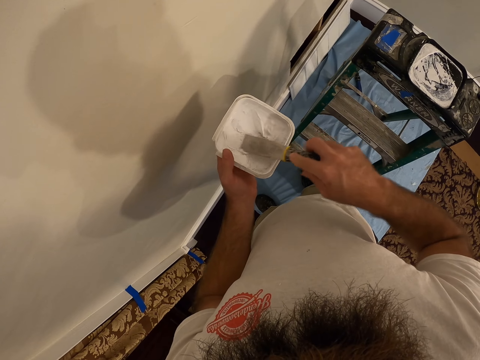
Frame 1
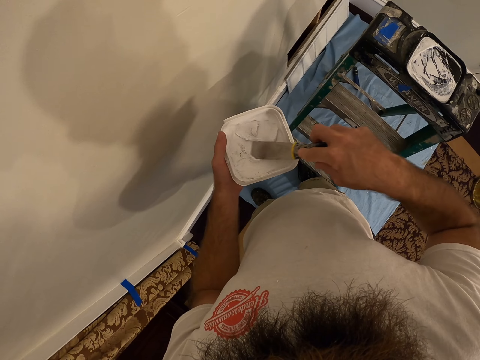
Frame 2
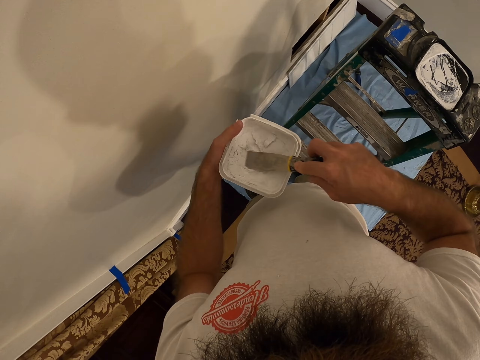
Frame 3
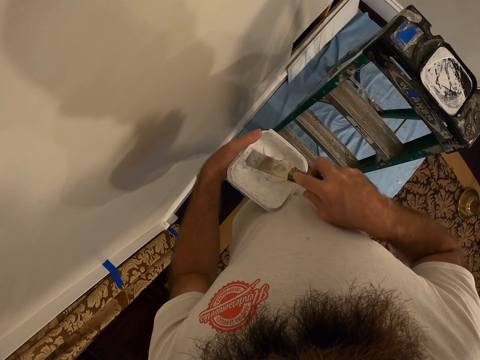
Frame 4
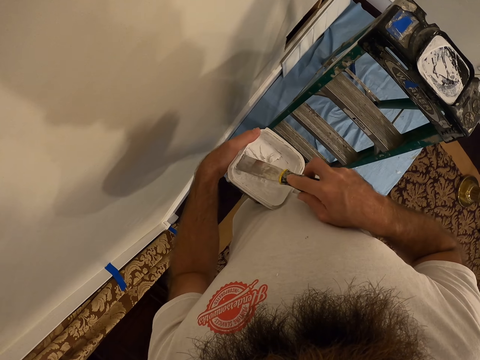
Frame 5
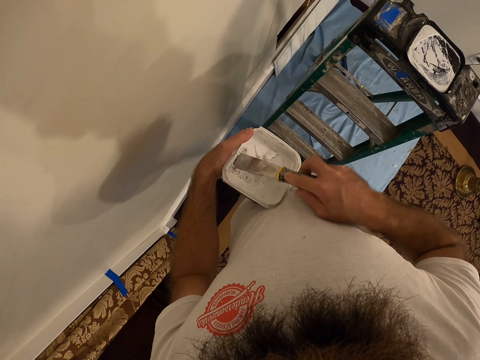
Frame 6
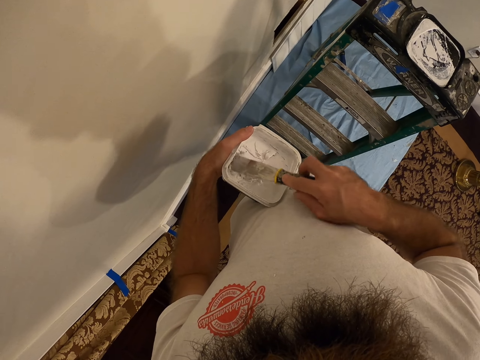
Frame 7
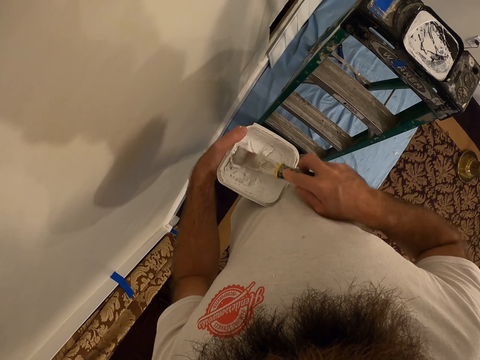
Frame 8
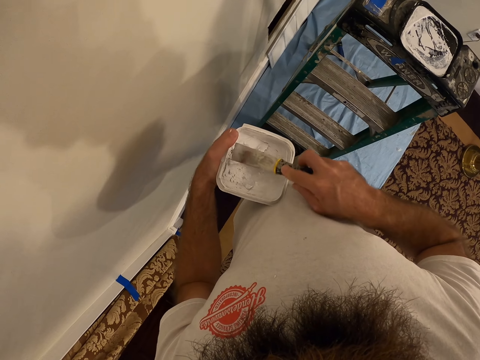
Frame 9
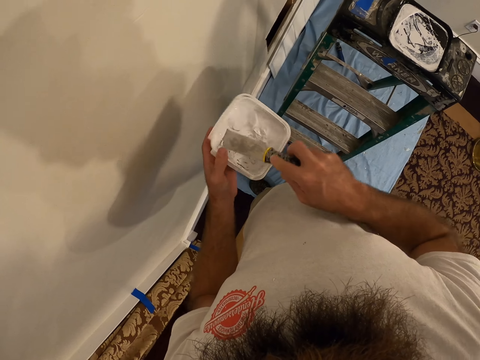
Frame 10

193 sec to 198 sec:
The camera wearer mixes paint with the scraper.

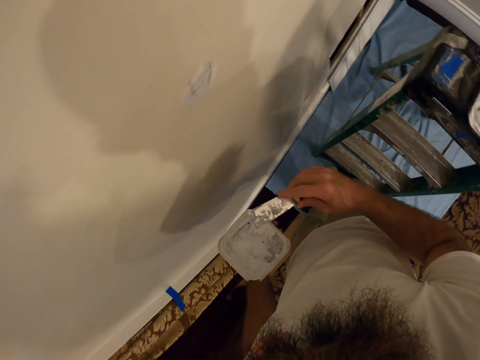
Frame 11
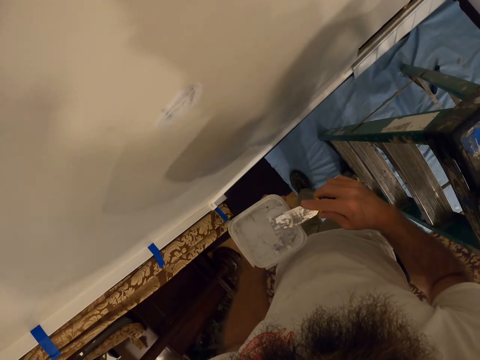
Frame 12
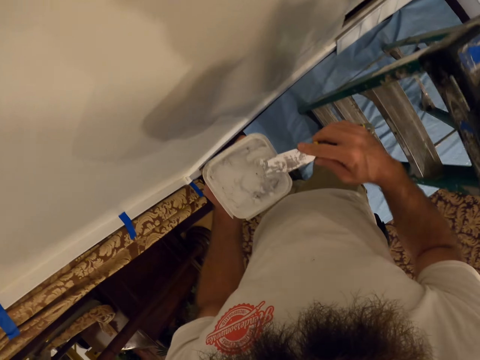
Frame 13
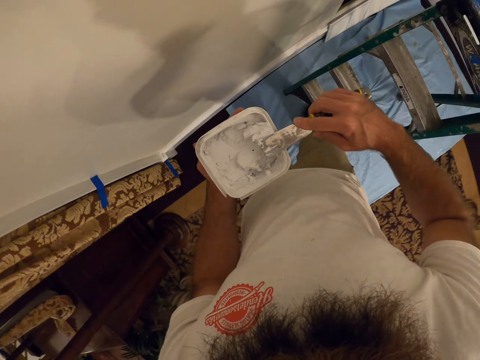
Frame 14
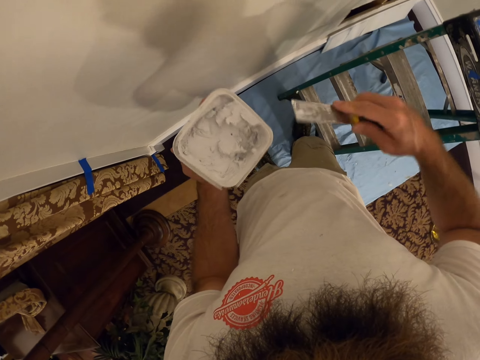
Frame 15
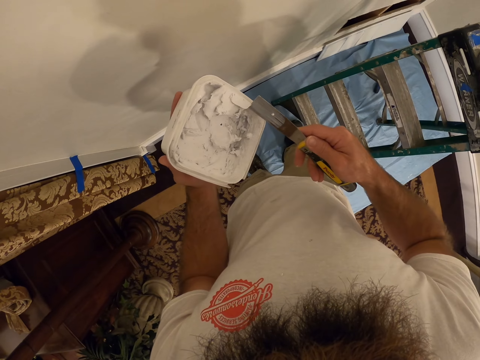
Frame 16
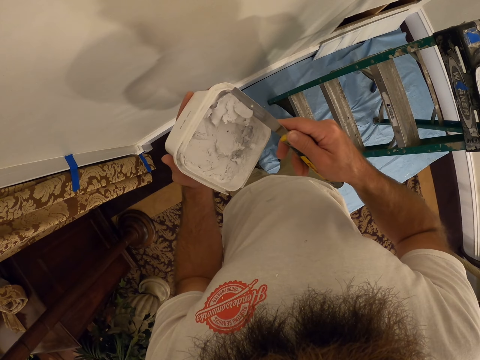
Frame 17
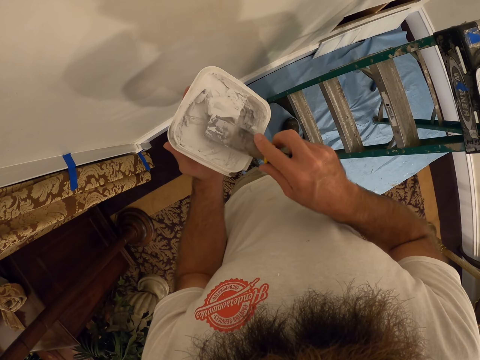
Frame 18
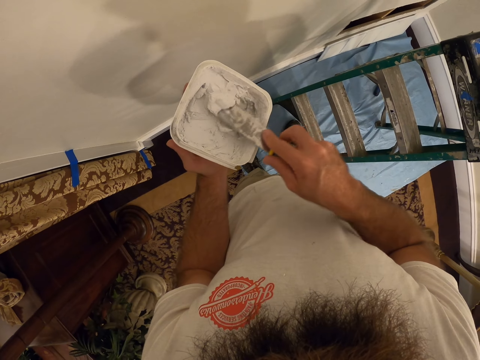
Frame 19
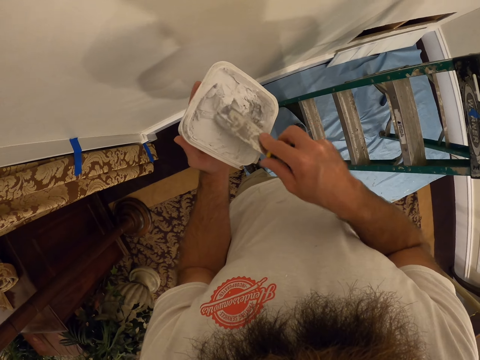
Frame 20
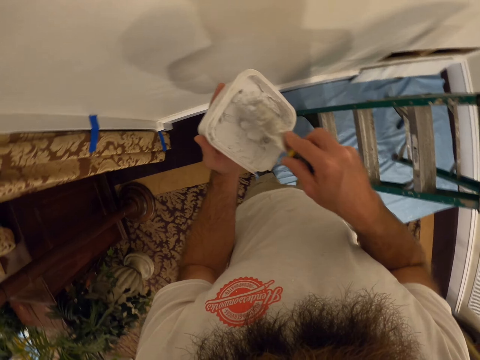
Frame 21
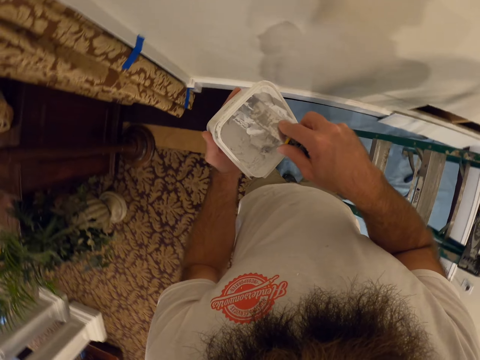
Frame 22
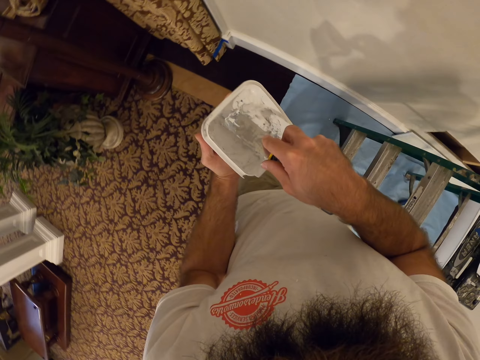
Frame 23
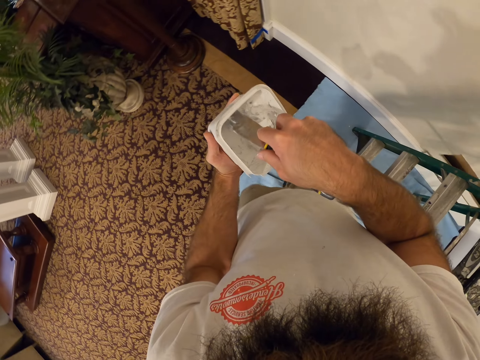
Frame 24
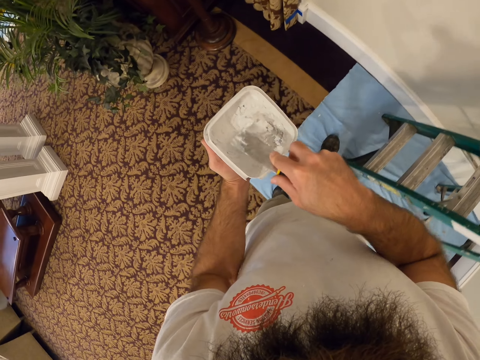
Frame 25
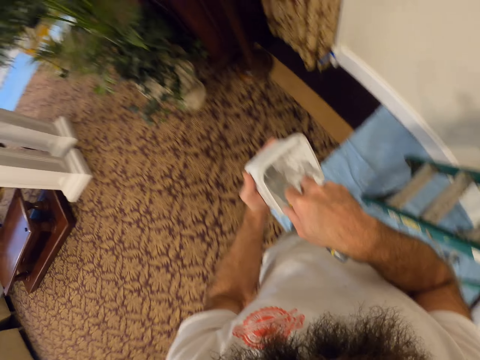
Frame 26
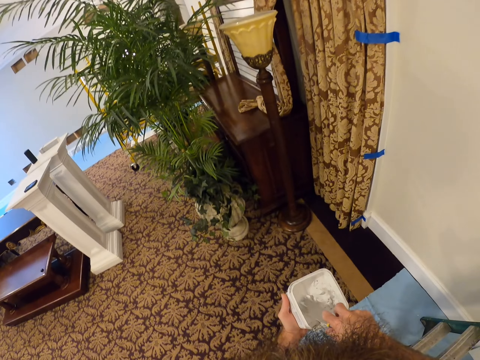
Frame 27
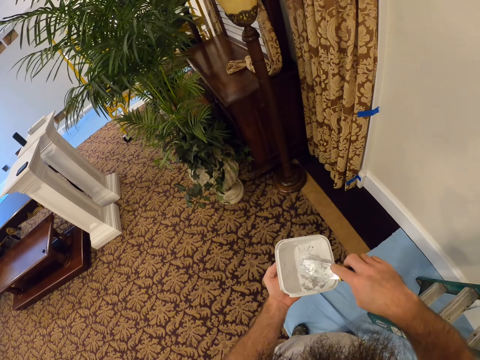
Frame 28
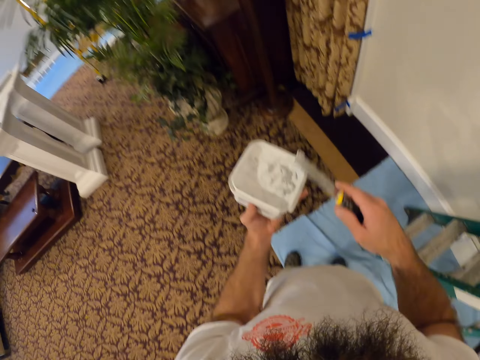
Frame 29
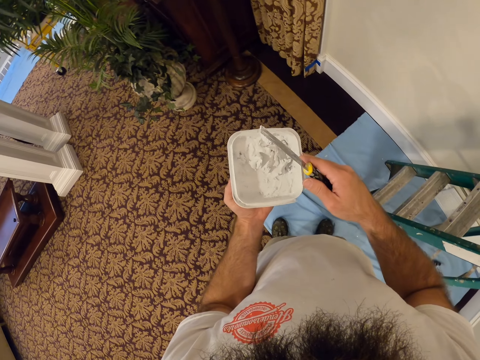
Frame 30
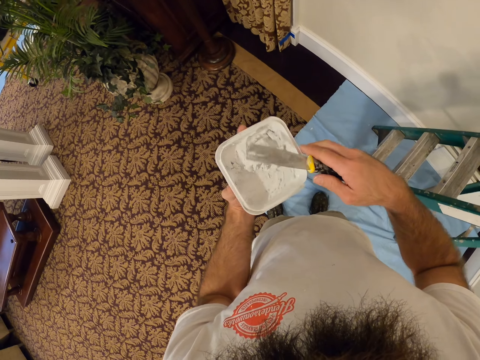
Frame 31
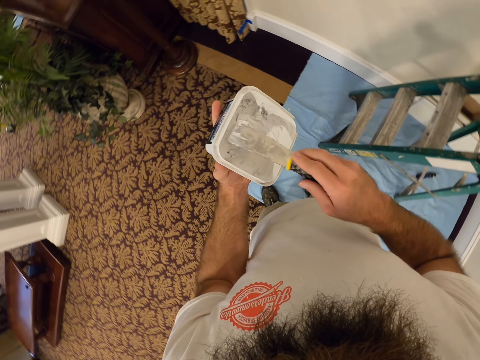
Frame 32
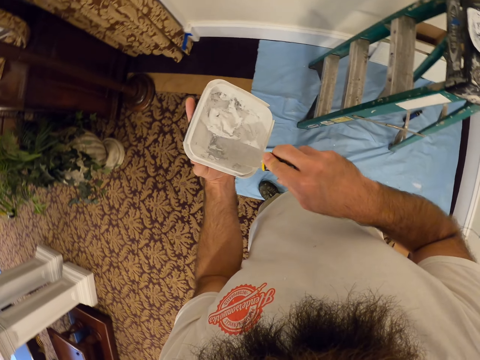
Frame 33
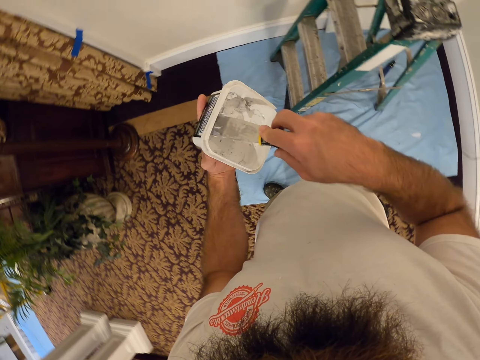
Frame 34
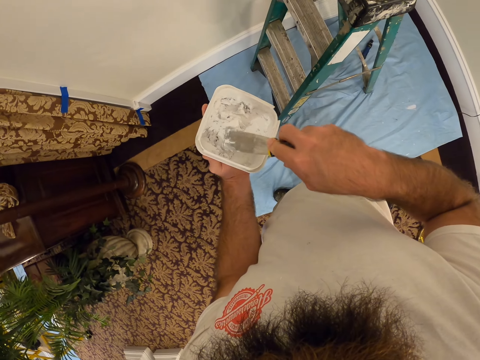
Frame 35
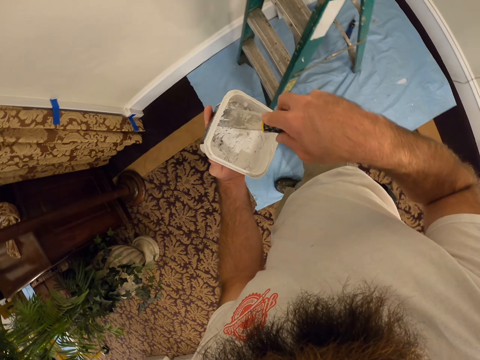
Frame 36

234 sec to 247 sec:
The camera wearer cleans the filling knife or scraper on the wall hole filler with his right hand. He mixes the filler or paint in the wall hole filler with the filling knife in his right hand. He turns around. He mixes the paint with the scraper.

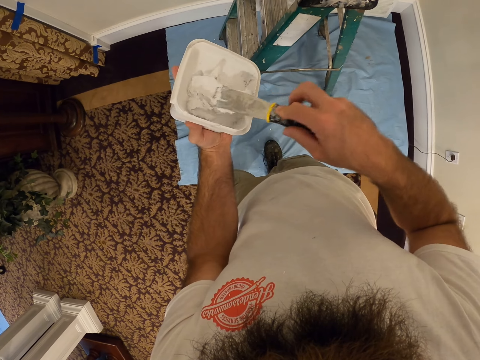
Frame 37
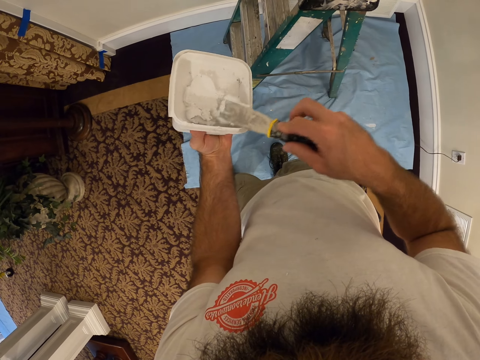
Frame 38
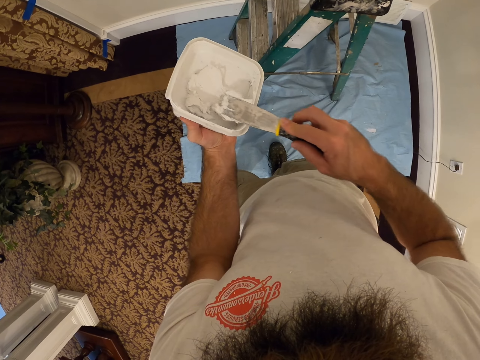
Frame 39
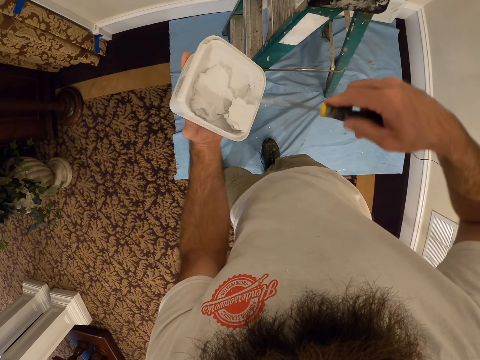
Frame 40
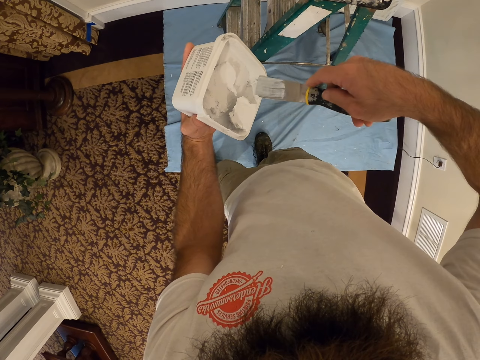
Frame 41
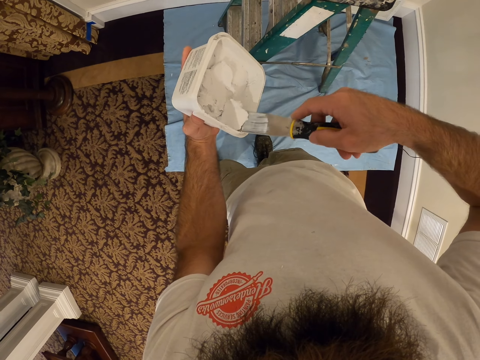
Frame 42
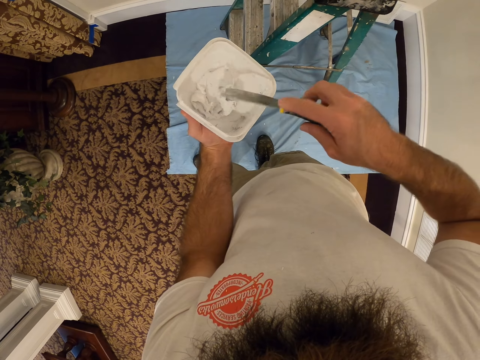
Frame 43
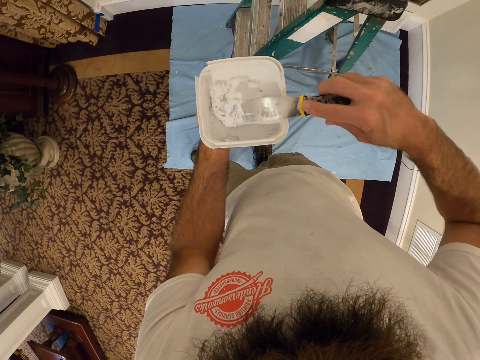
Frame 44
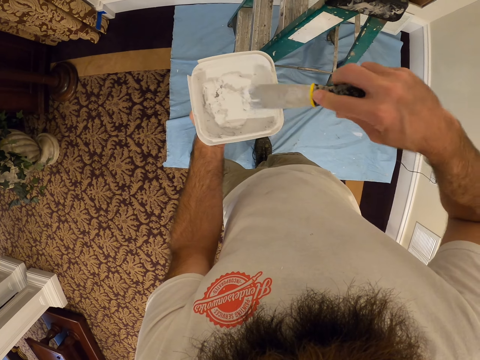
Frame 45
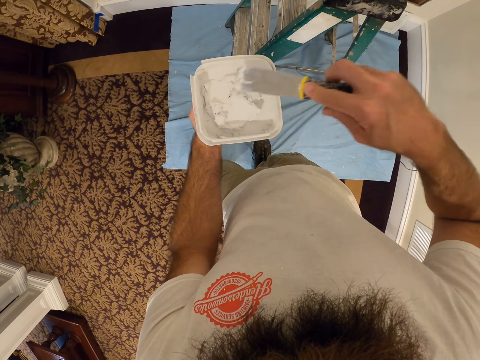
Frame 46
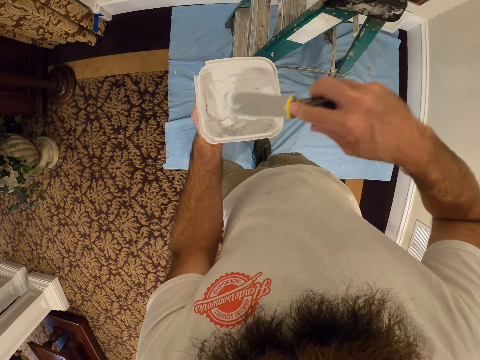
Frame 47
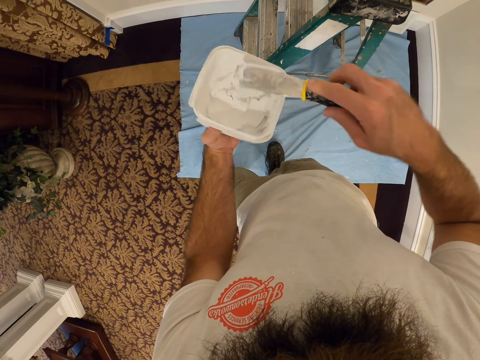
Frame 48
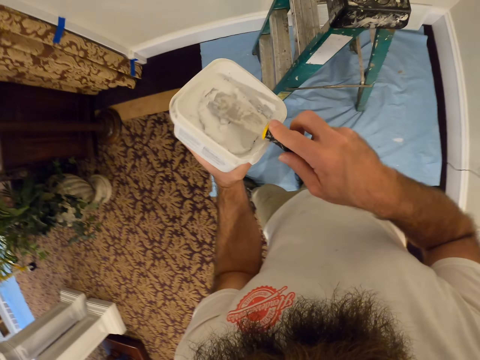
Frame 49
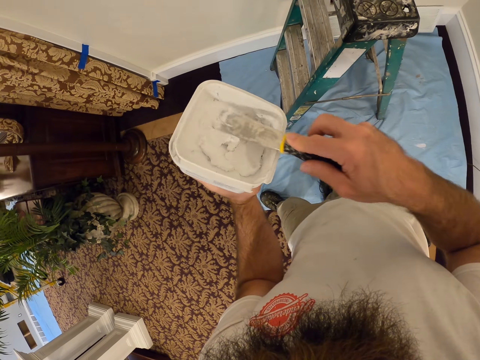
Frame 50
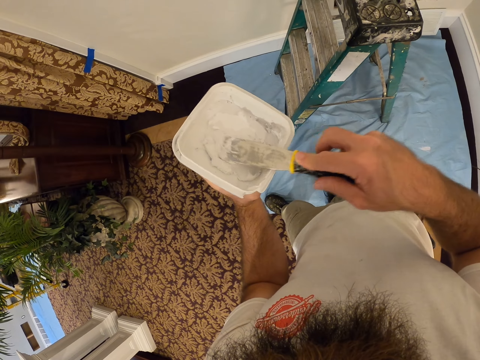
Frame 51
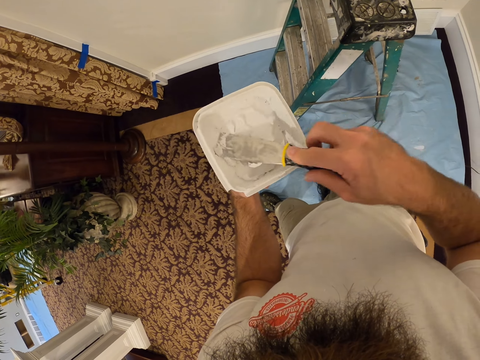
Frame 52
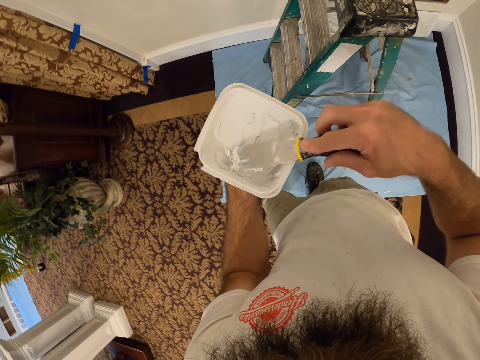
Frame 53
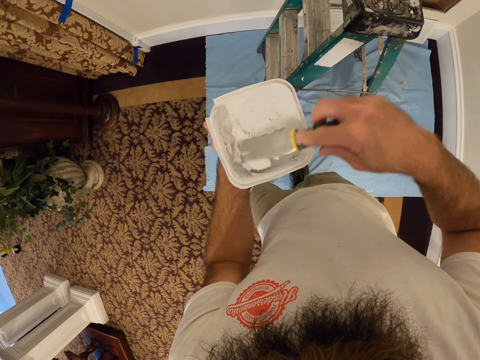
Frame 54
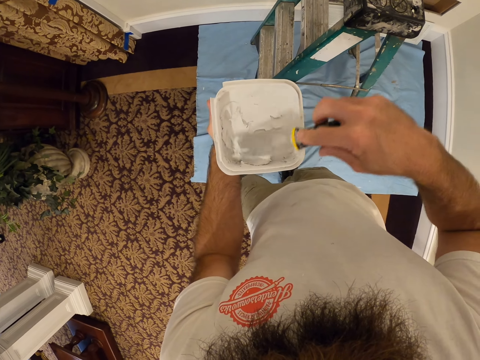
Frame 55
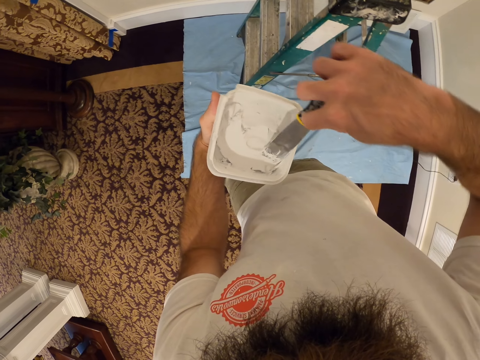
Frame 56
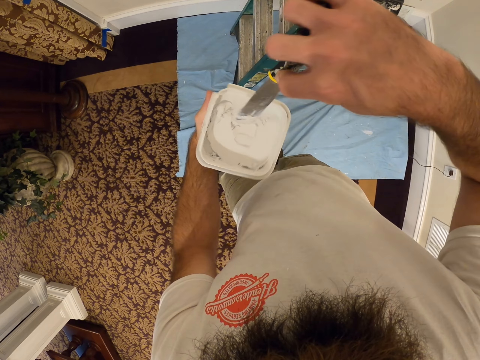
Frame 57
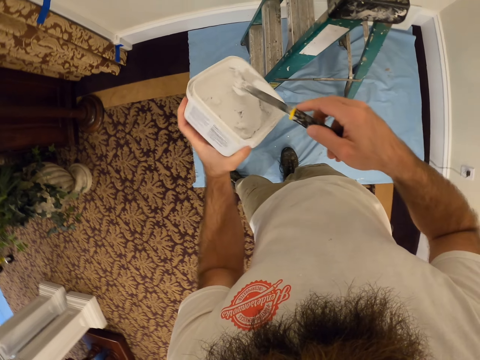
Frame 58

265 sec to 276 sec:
The camera wearer cleans the filling knife on the wall hole filler with his right hand. He mixes the filler in the wall hole filler with the filling knife in his right hand.
